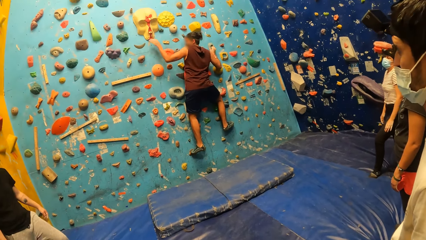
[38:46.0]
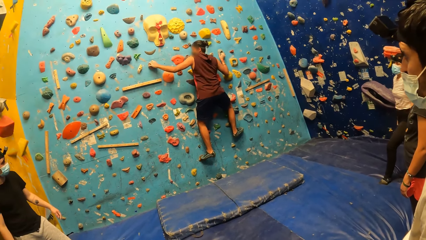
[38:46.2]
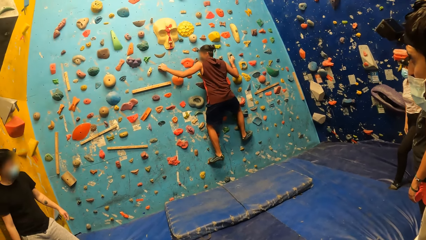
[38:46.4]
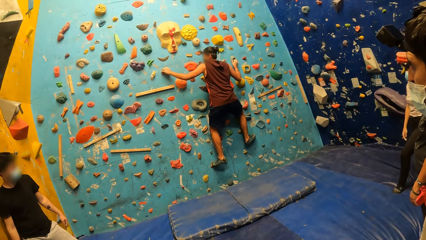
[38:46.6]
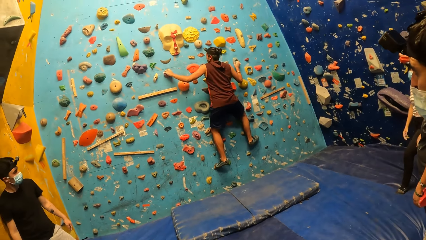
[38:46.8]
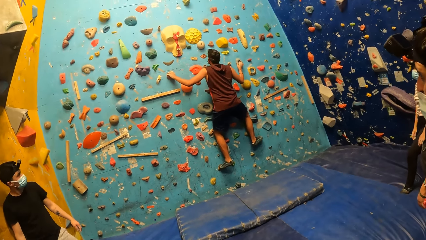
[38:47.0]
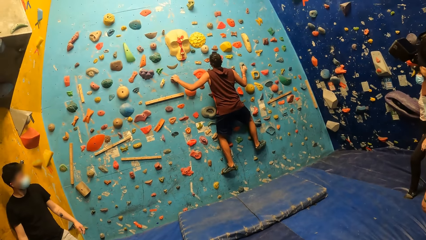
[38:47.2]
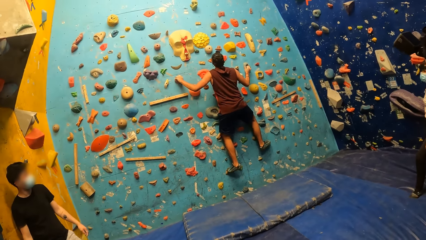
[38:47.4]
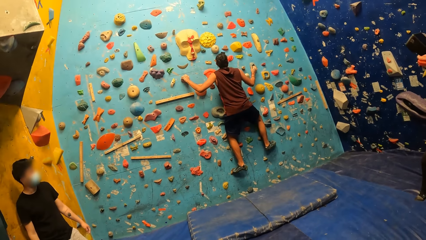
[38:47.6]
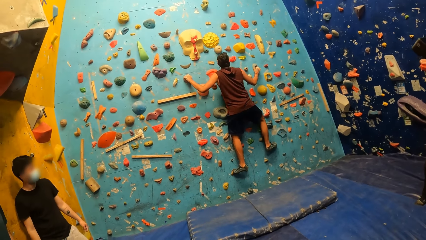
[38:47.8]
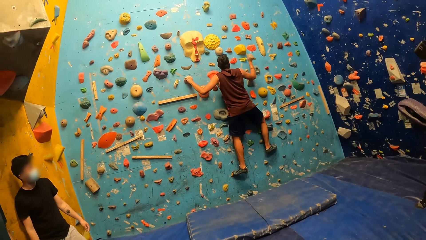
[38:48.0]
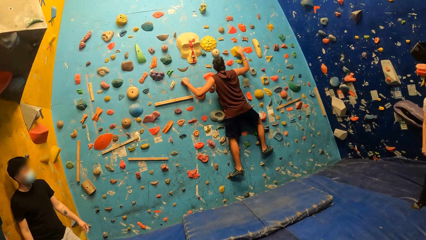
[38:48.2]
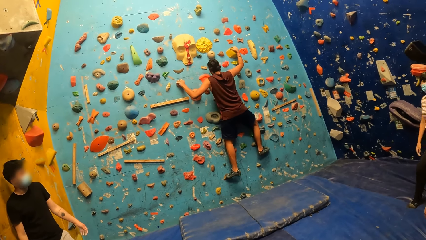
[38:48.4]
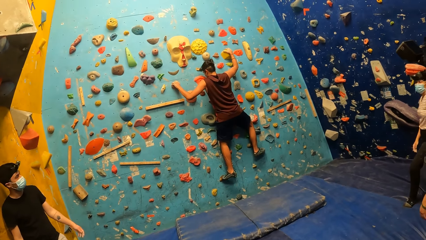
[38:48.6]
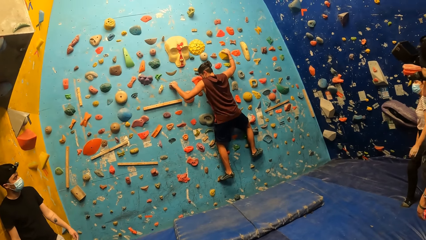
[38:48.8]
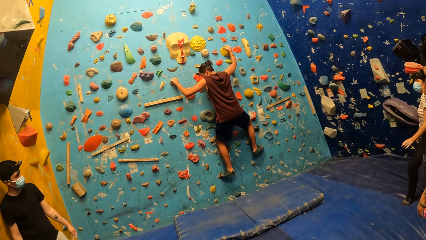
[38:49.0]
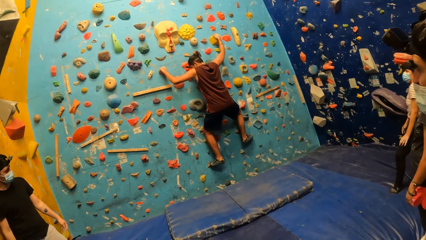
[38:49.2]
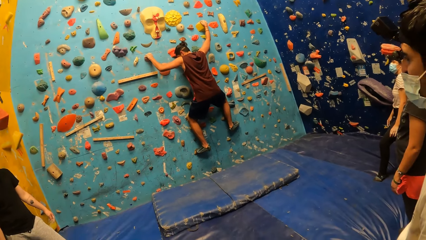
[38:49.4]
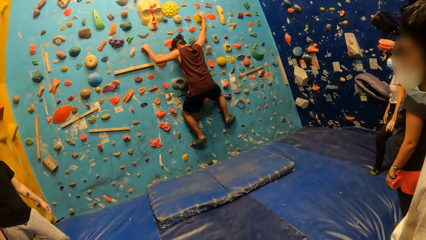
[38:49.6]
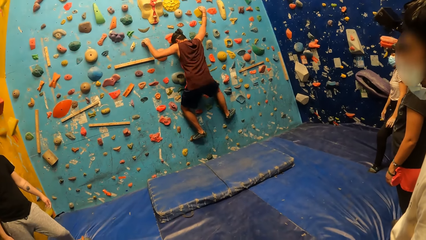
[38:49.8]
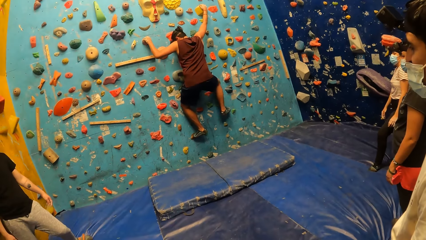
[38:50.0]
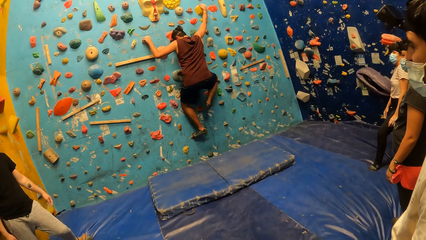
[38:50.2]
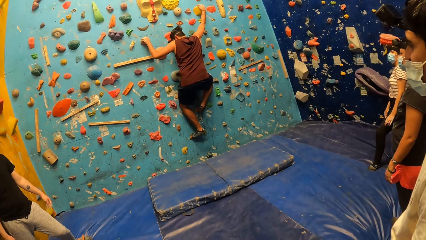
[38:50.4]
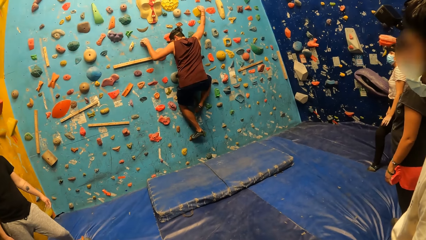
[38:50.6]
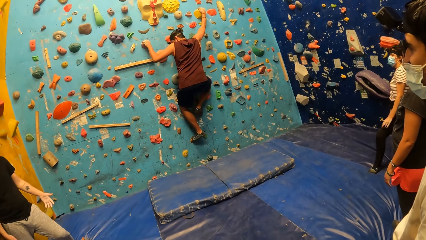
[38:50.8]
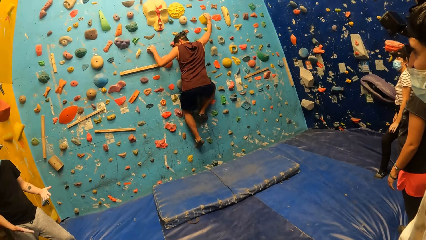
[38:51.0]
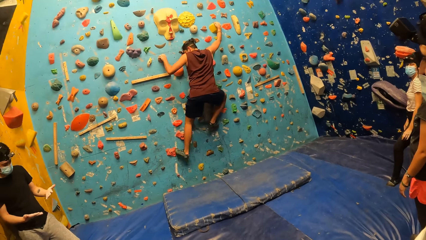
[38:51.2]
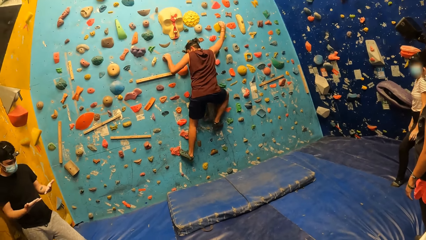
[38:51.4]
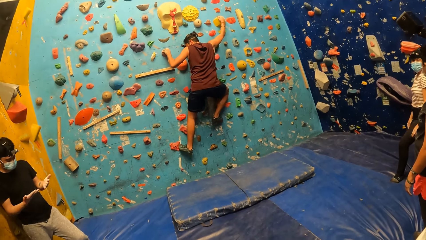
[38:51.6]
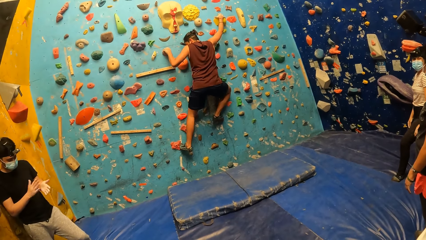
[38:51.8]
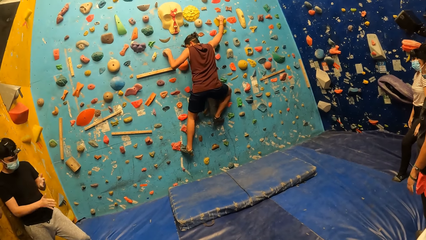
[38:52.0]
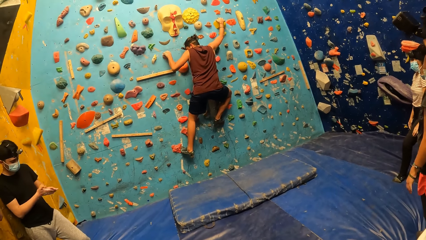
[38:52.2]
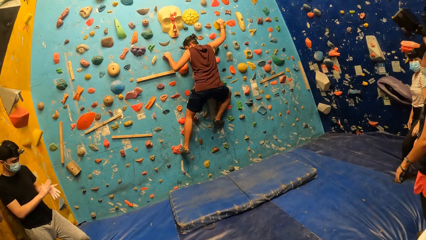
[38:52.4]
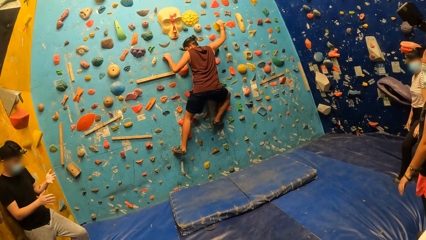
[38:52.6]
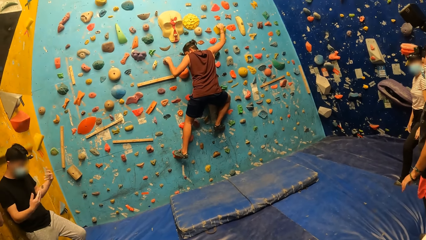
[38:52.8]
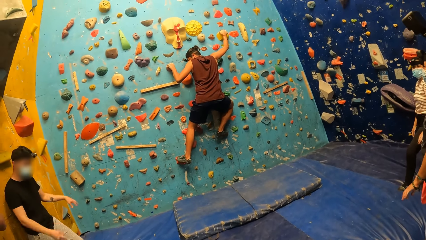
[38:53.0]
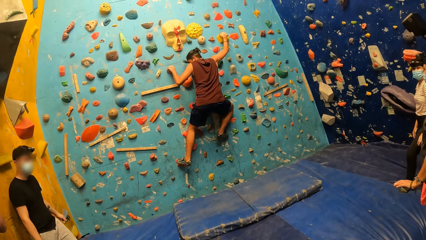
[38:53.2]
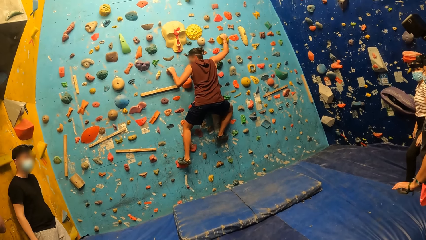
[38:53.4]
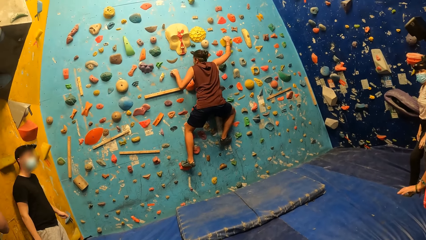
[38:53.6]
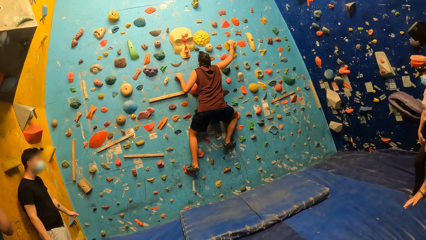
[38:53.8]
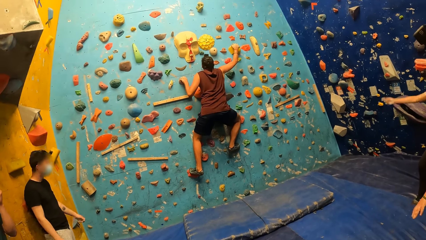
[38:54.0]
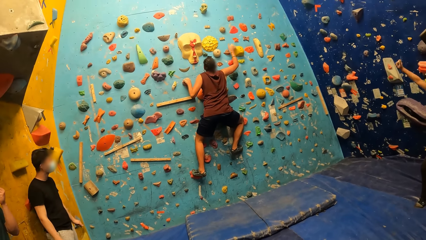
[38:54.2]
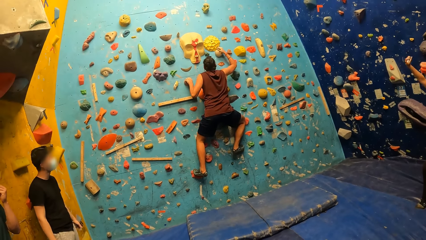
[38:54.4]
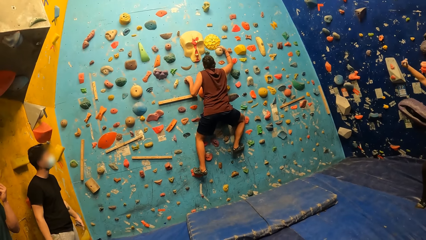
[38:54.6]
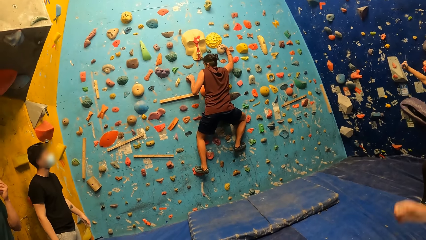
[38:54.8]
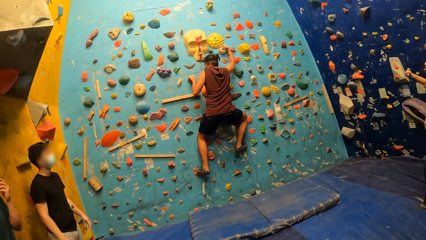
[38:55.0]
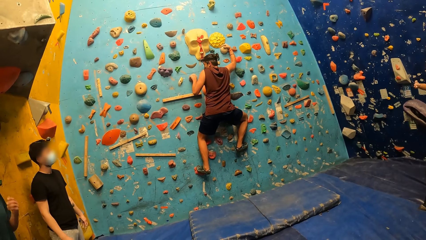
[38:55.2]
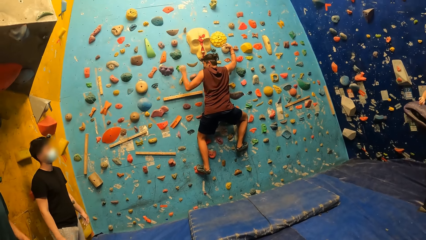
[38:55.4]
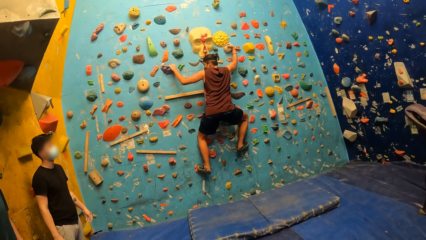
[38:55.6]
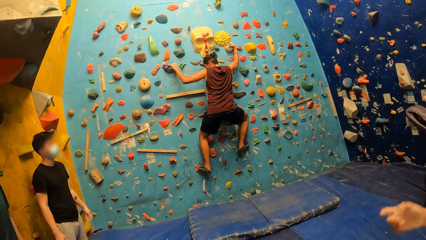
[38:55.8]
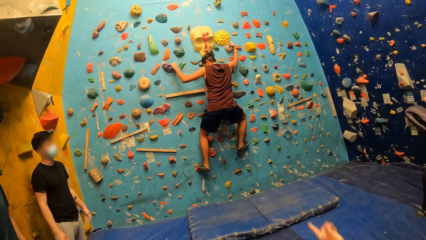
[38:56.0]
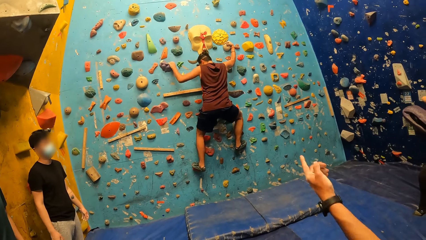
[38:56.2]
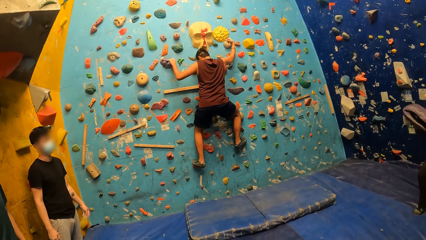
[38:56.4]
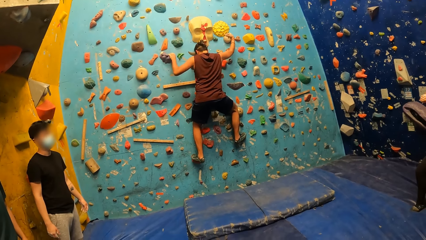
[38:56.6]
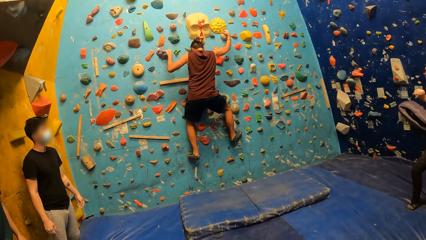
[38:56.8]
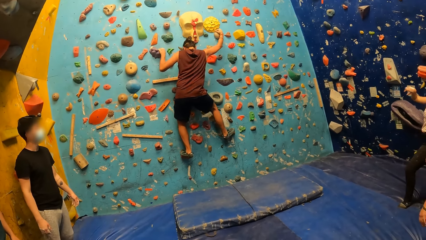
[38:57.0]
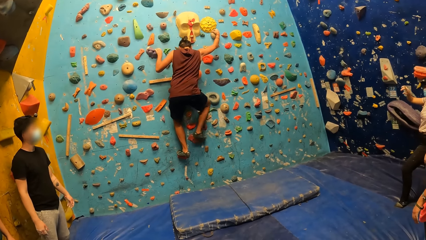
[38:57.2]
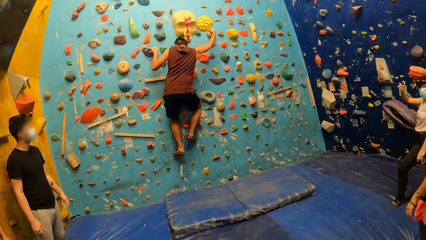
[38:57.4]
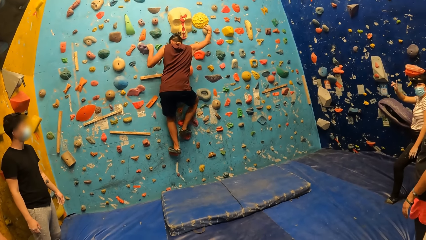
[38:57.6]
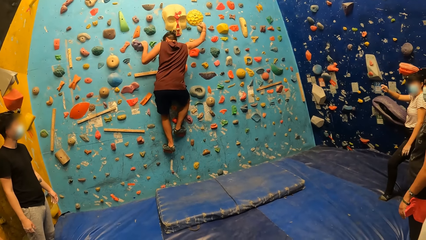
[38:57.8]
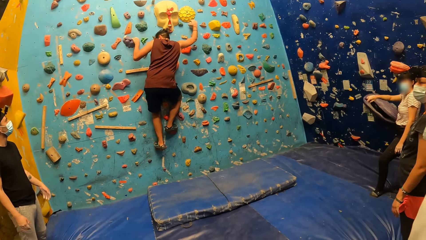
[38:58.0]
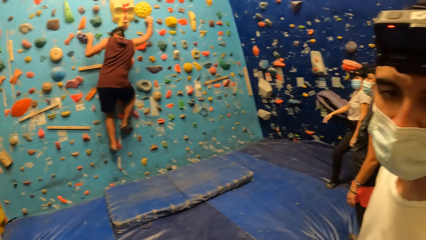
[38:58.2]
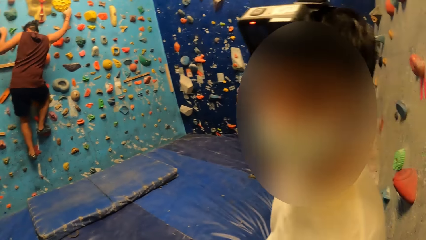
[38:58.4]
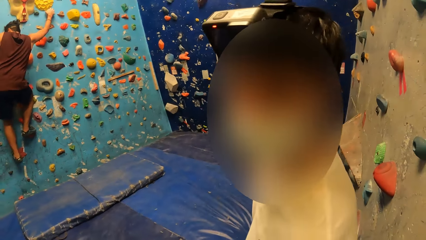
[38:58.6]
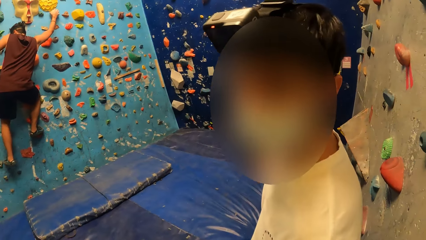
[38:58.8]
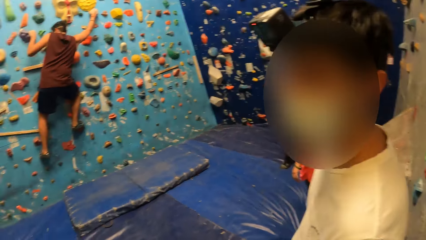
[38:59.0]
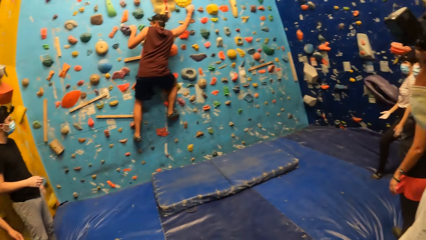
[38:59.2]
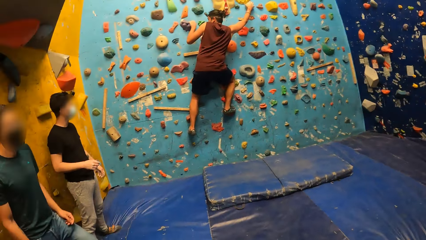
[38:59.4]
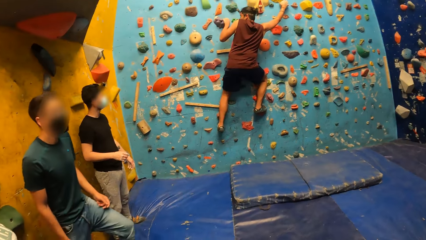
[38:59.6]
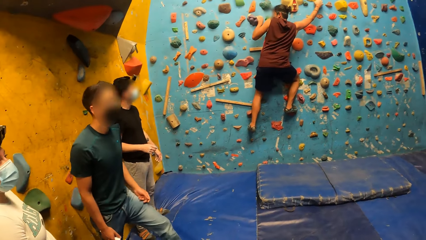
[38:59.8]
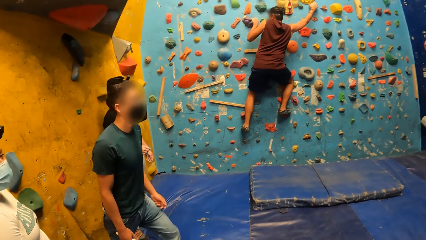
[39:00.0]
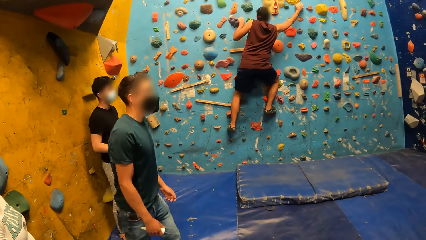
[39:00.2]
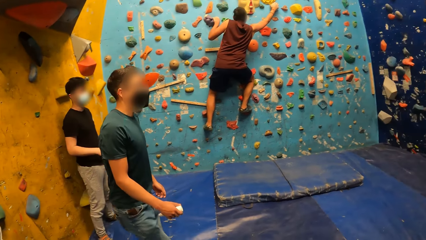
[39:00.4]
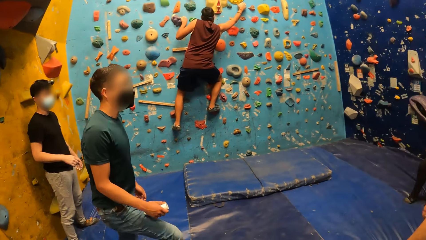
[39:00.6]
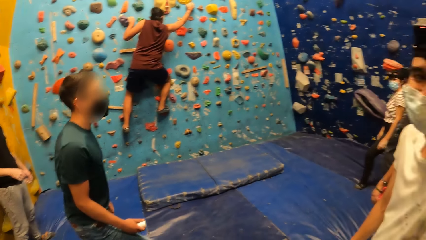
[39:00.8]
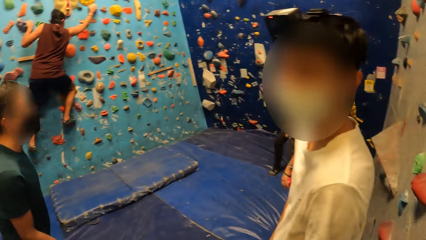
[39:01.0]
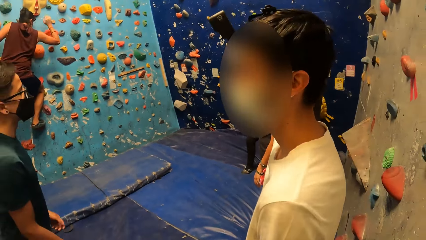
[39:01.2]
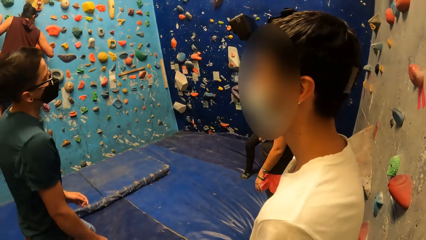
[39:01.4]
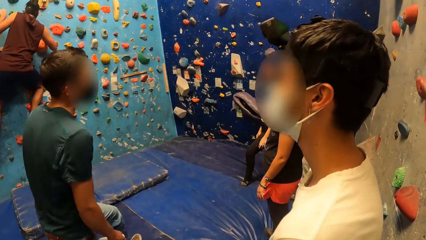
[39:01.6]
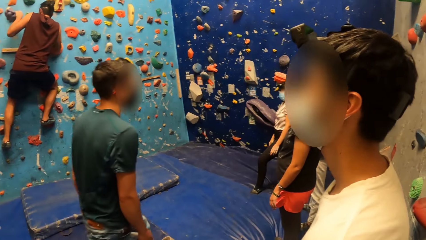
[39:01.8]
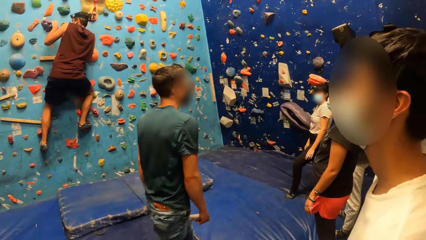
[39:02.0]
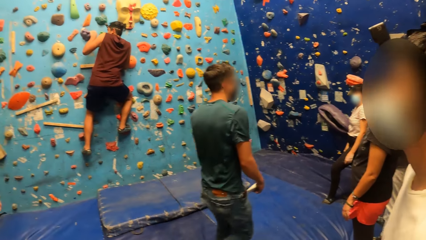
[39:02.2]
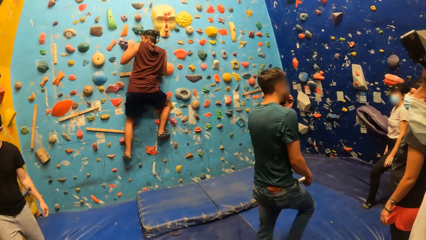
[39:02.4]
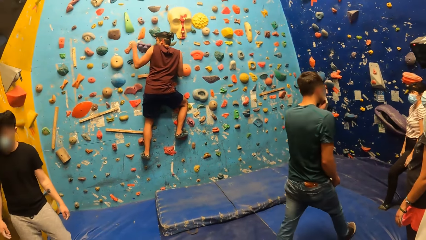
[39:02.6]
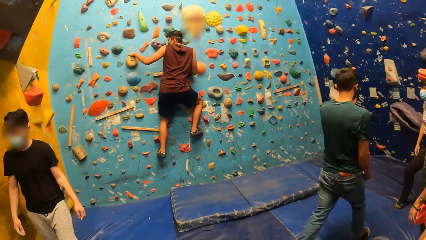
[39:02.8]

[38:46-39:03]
The man dusts both his hands against each other. The camera wearer converses with another man. The instructor walks across the climbing center.
